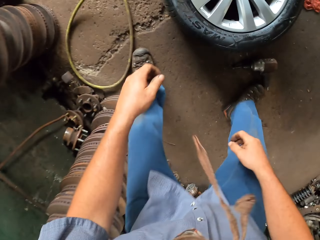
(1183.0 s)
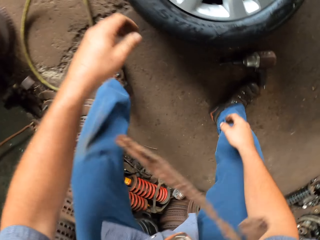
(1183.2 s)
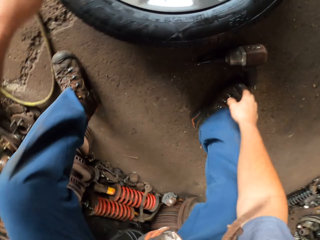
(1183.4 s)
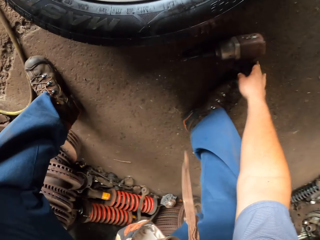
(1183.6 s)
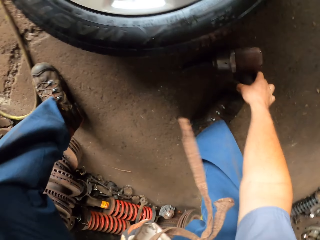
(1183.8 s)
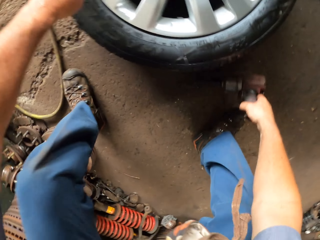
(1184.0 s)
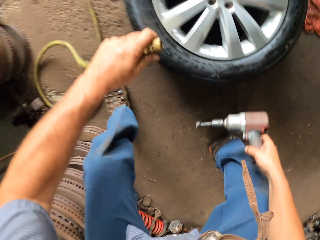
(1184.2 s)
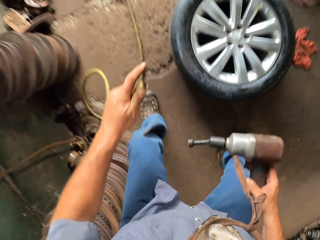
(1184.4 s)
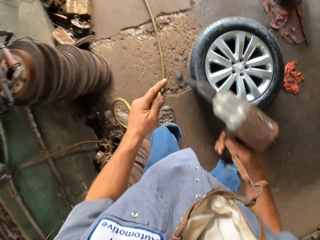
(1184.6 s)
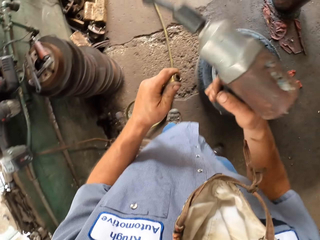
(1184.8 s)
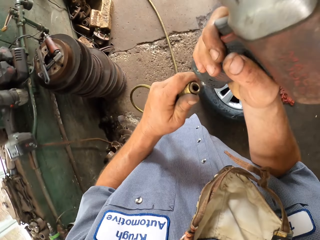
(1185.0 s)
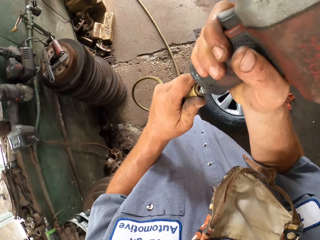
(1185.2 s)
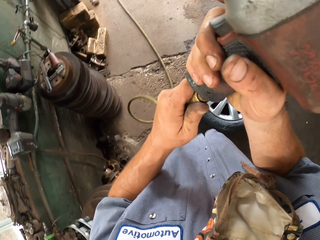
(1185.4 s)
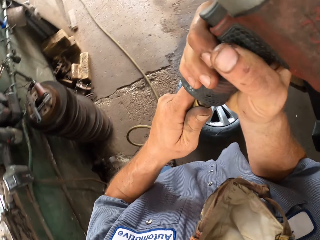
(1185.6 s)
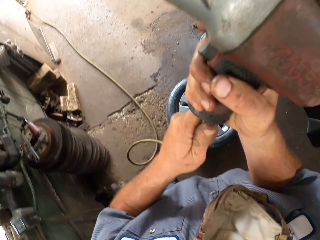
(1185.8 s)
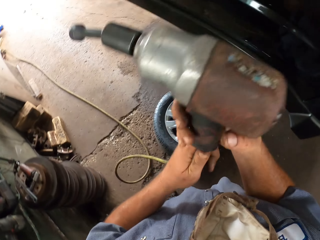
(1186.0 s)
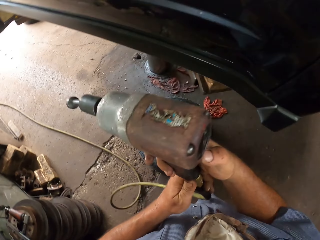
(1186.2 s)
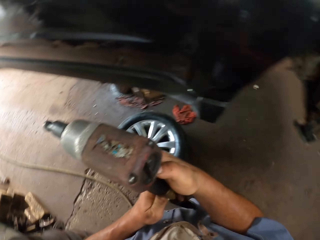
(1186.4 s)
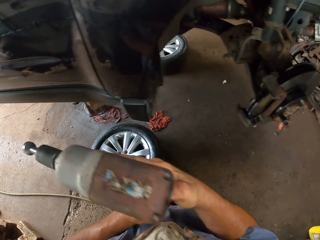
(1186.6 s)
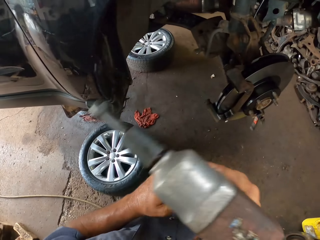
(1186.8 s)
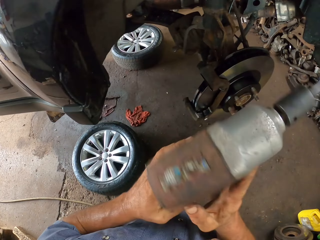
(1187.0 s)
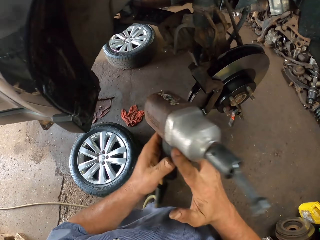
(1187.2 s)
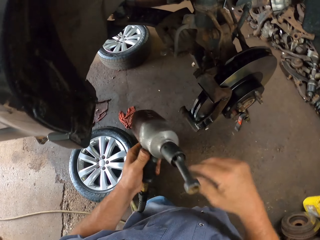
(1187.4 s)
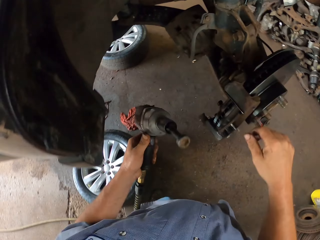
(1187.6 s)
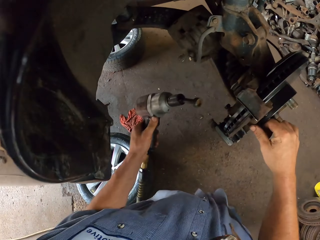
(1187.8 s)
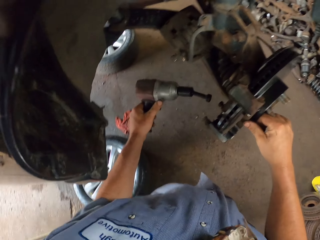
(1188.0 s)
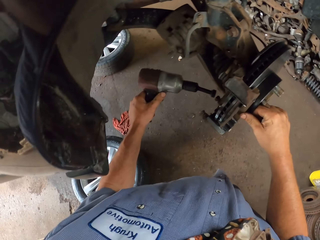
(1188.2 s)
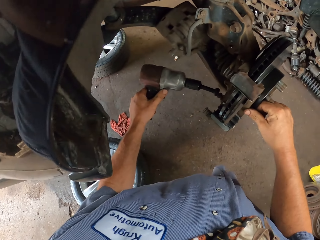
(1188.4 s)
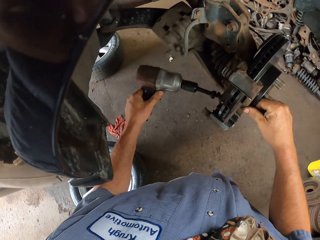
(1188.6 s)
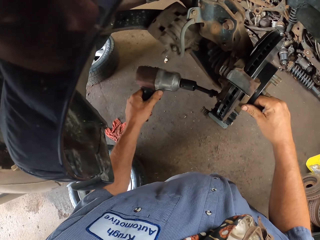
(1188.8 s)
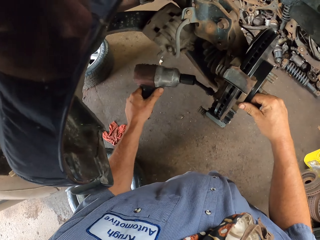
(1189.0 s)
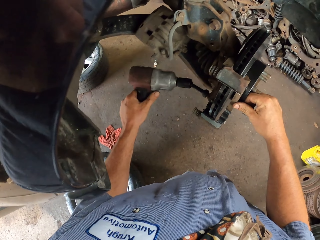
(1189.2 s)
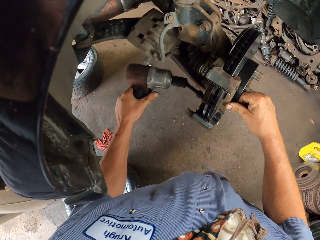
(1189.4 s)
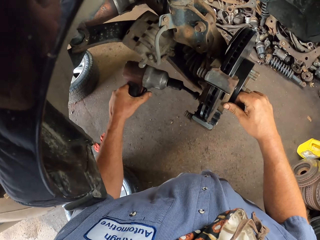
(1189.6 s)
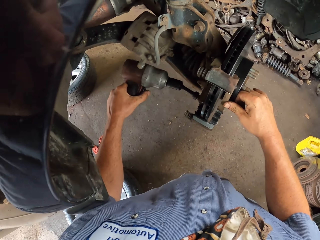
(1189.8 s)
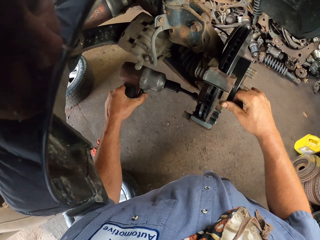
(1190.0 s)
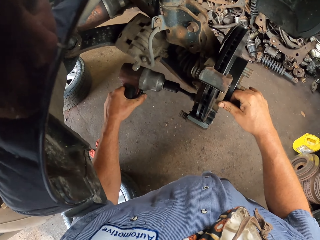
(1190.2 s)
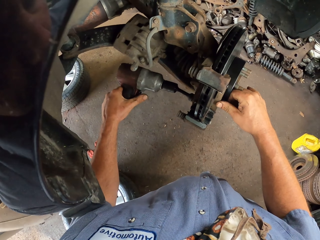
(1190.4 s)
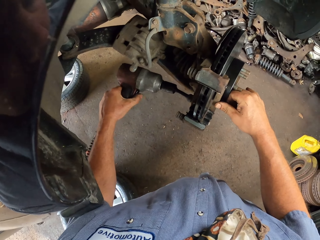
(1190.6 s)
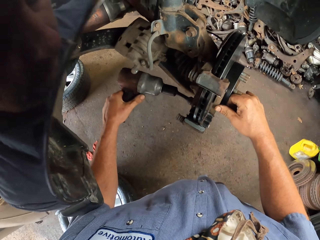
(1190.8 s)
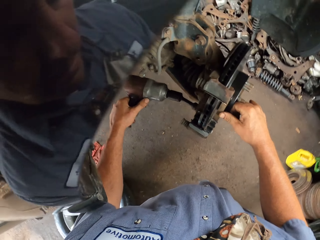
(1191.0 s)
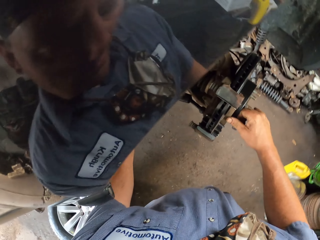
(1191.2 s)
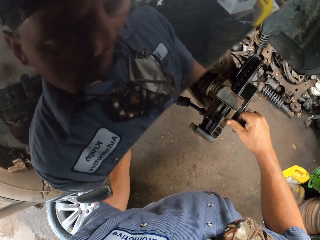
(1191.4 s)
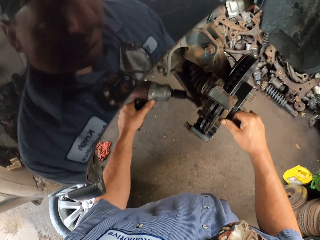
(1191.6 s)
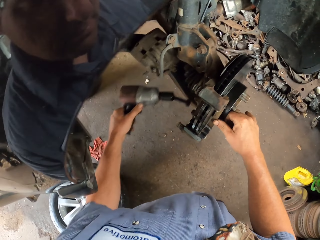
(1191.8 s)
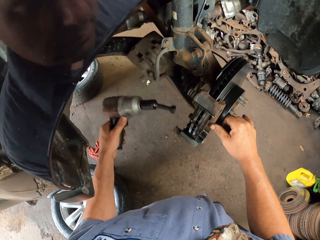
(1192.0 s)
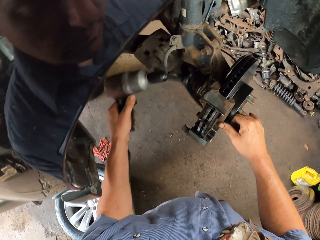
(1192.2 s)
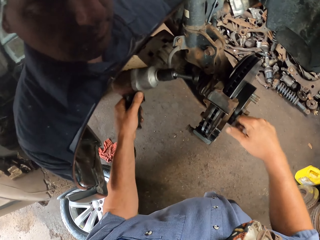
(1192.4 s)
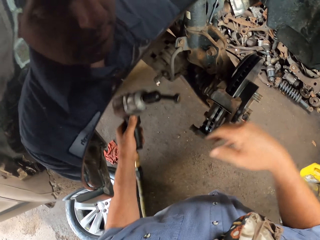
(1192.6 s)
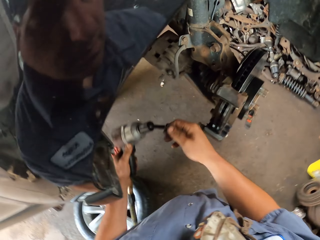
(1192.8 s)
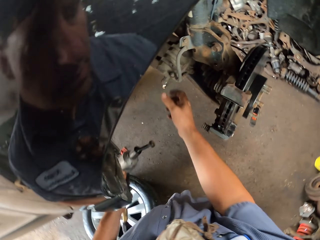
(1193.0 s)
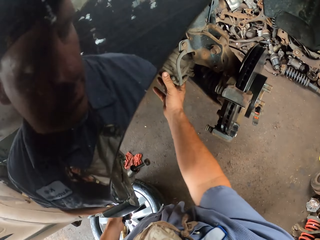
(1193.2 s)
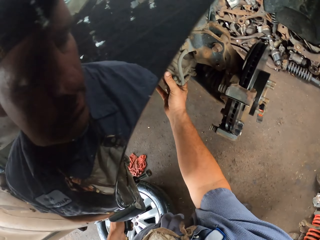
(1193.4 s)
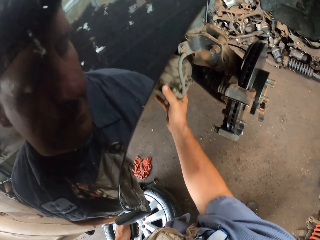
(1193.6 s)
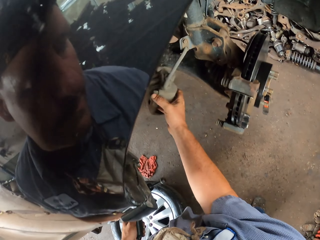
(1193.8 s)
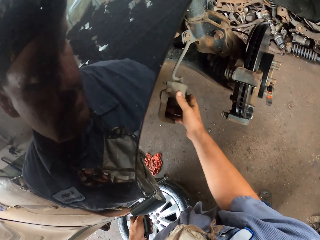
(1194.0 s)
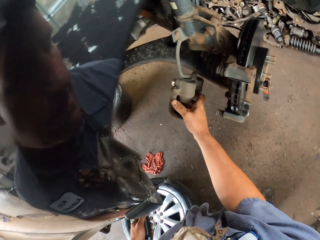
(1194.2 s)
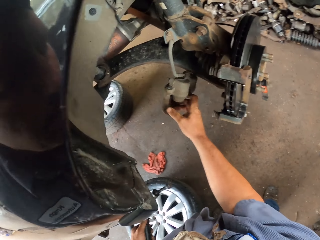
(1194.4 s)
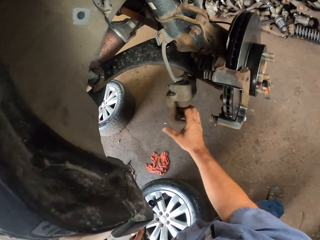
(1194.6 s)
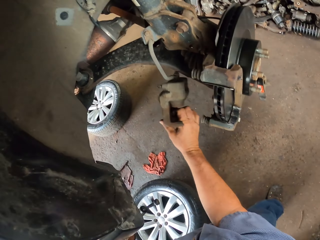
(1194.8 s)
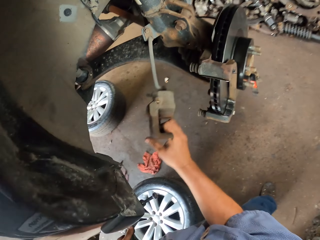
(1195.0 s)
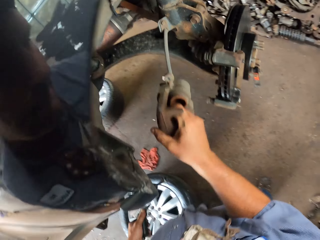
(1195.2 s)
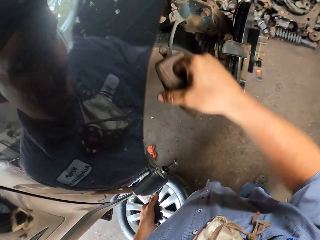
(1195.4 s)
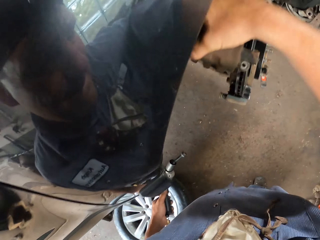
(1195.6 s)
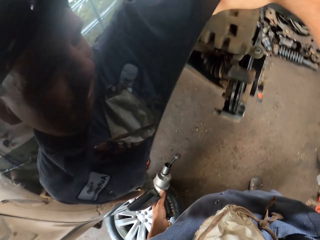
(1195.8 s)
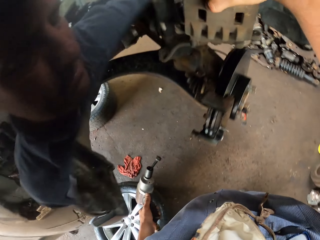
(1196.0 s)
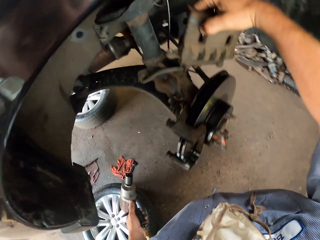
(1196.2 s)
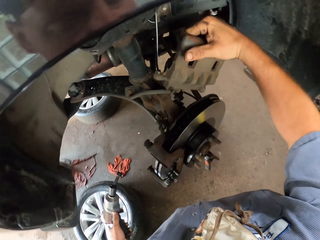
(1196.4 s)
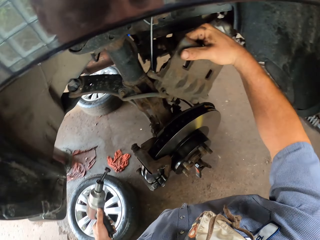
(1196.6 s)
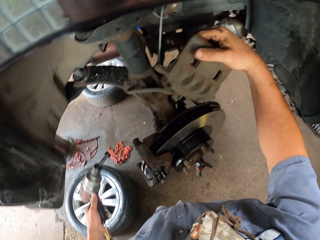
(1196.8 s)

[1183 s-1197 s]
The camera wearer picks up the electric screwdriver or bolt driver on the floor. He connects the electric screwdriver with the pipe. He closes the bolts with the electric screwdriver. He places the bolt driver on the wheel hub. He moves the wheel hub with his right hand.

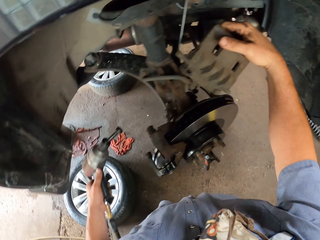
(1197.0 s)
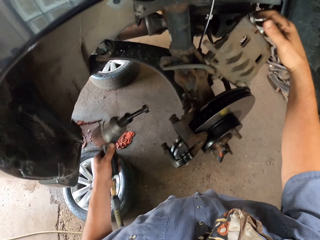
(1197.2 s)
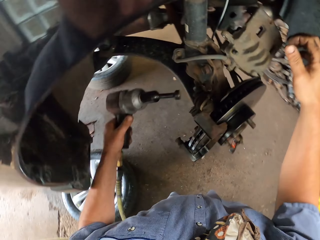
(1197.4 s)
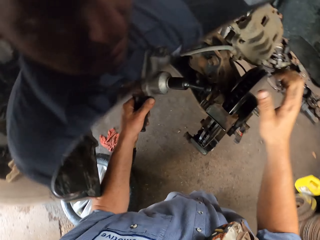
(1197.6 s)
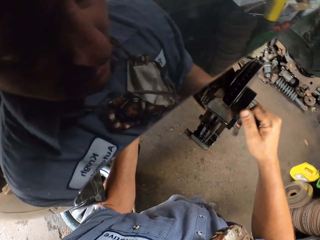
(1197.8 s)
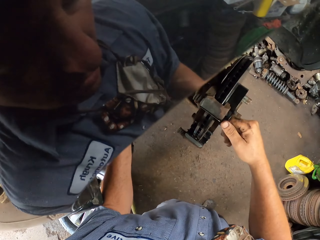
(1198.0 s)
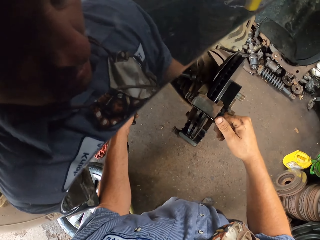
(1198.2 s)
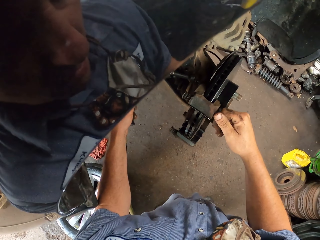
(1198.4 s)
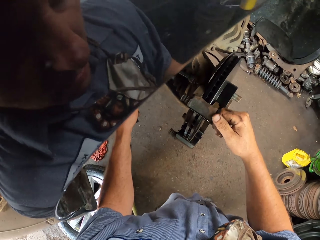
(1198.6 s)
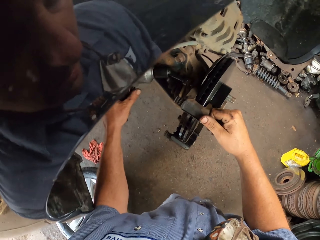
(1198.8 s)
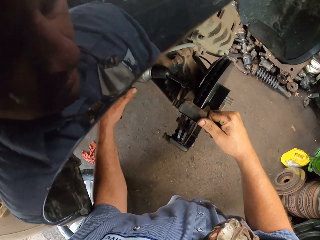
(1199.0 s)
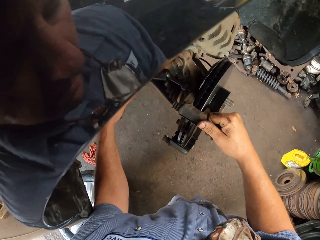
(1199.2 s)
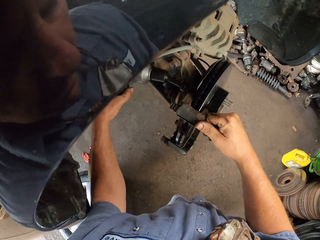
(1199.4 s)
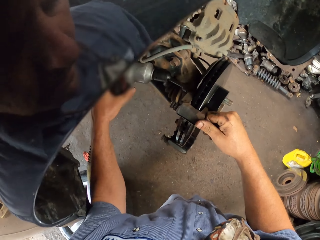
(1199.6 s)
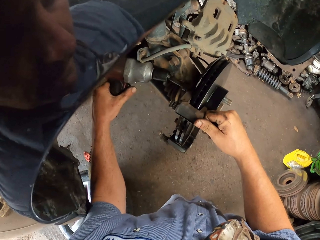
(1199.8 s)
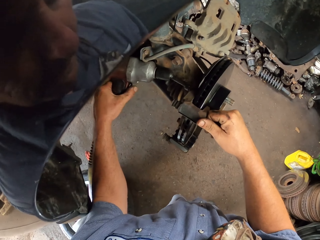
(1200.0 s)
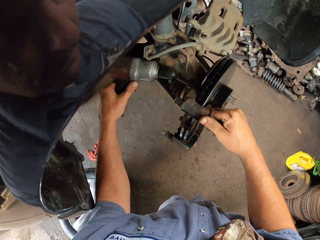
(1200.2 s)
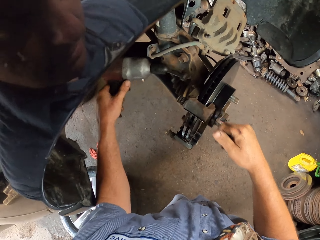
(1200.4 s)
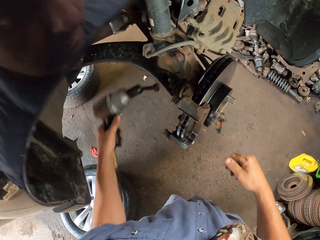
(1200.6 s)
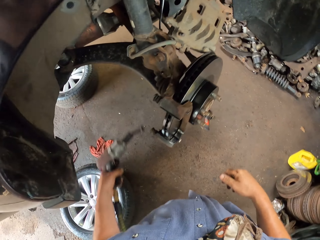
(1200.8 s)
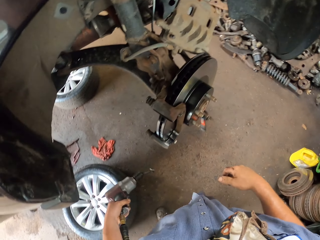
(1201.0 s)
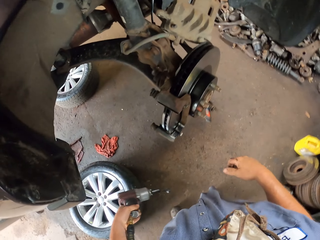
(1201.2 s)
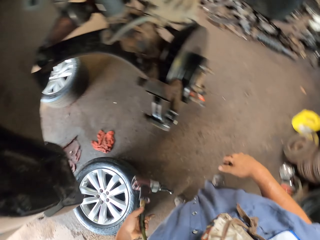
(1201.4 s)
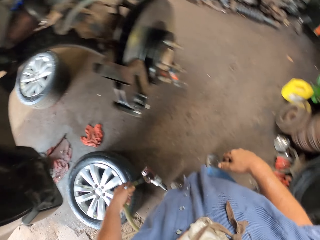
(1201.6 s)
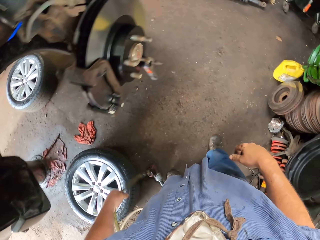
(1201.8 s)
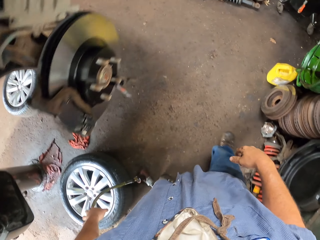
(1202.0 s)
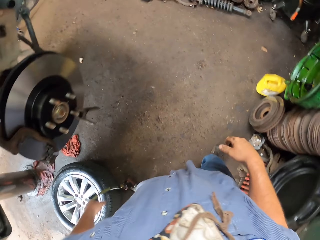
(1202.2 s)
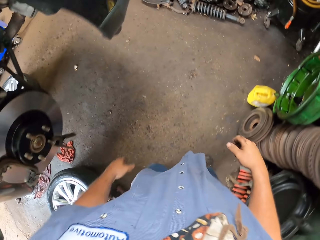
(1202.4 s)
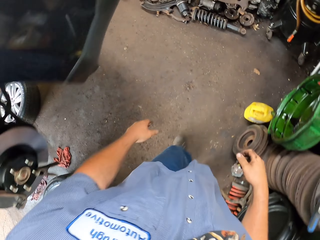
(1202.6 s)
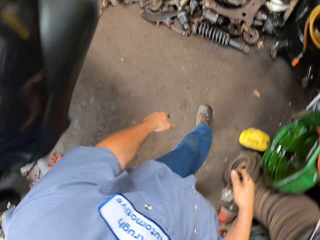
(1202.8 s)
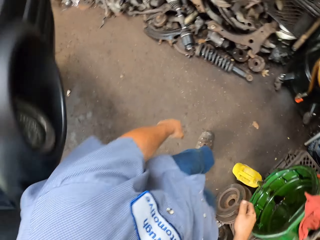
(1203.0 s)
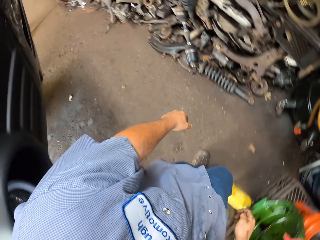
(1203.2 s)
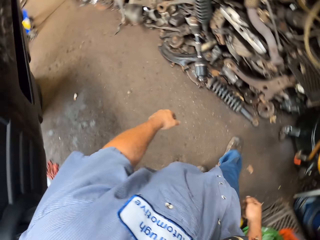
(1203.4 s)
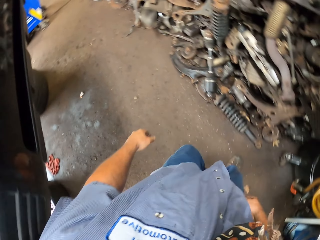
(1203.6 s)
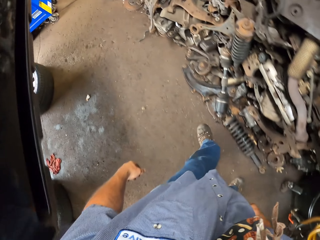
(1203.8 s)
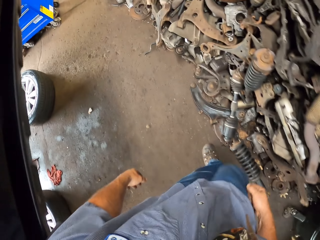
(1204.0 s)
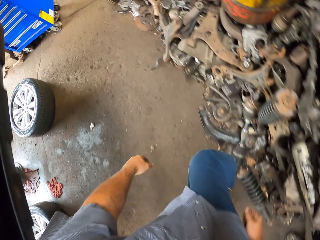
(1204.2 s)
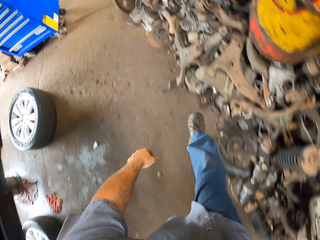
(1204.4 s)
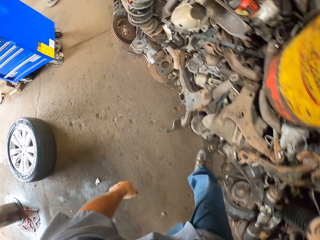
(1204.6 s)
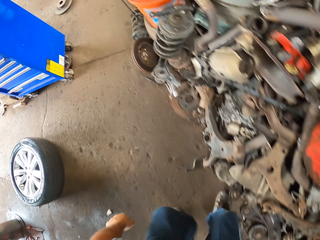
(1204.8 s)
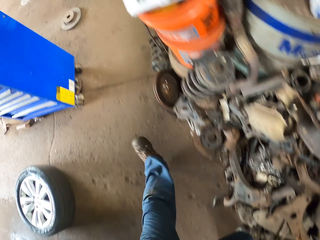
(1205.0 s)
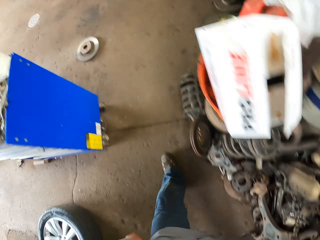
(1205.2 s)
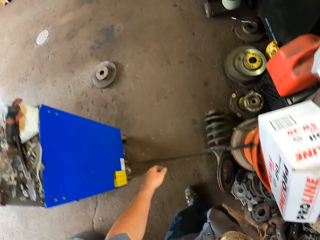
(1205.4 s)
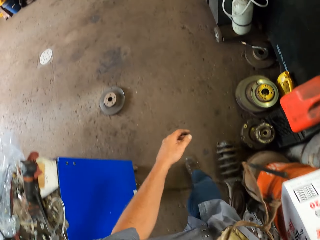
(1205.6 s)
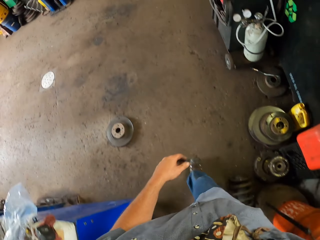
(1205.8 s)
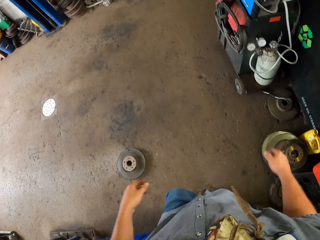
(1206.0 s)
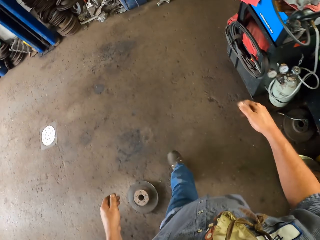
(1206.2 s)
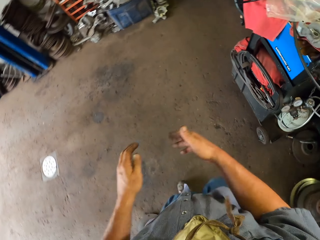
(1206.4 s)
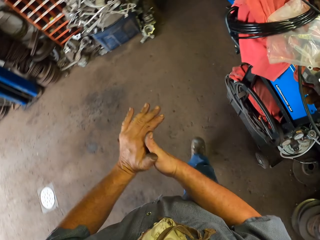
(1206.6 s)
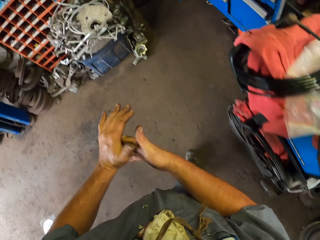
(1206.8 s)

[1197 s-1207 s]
The camera wearer closes the bolts with the electric screwdriver or bolt driver. They place the bolt driver on the wheel hub. They drop the electric screwdriver on the floor. They walk away.
